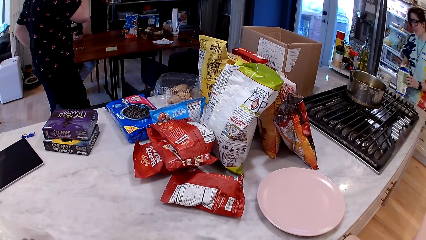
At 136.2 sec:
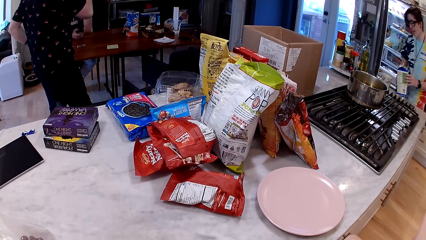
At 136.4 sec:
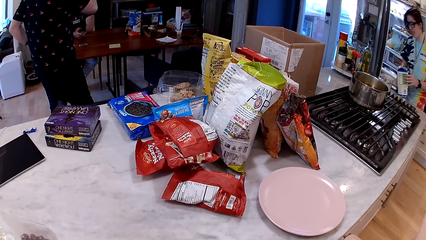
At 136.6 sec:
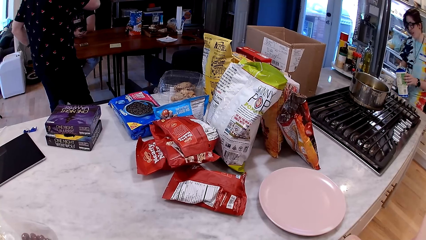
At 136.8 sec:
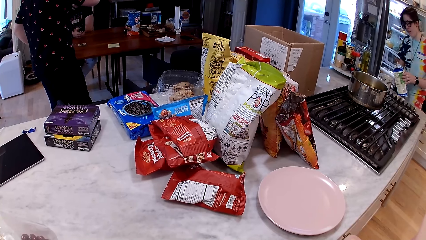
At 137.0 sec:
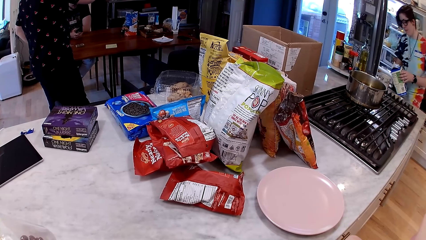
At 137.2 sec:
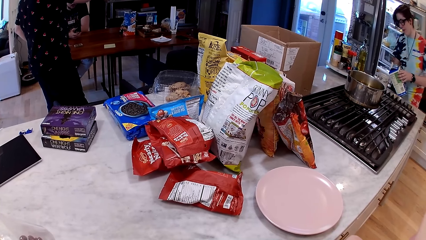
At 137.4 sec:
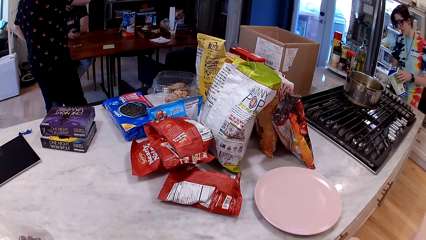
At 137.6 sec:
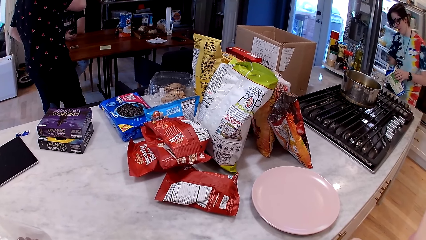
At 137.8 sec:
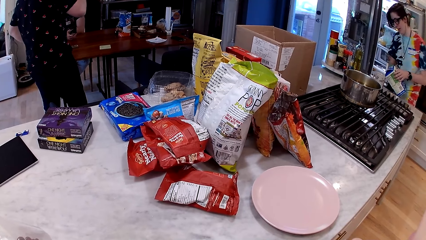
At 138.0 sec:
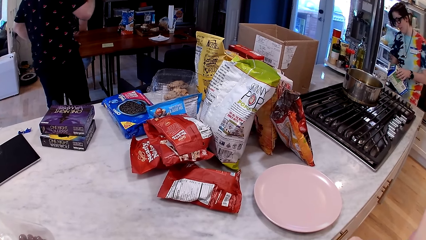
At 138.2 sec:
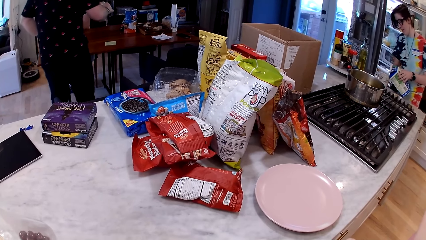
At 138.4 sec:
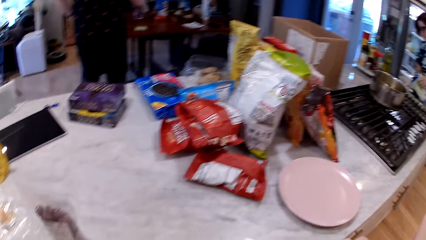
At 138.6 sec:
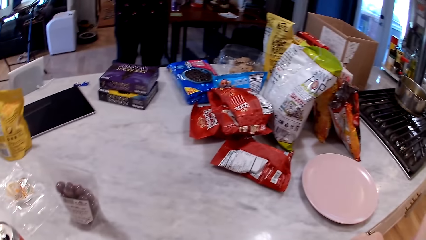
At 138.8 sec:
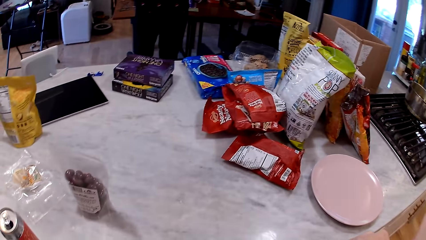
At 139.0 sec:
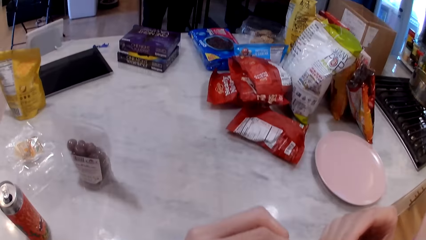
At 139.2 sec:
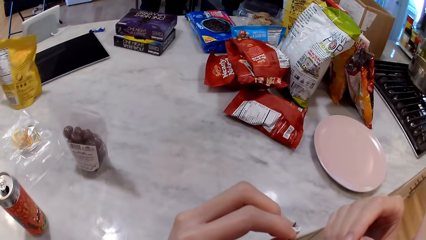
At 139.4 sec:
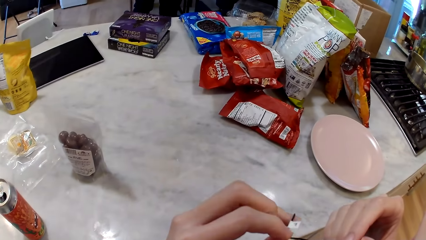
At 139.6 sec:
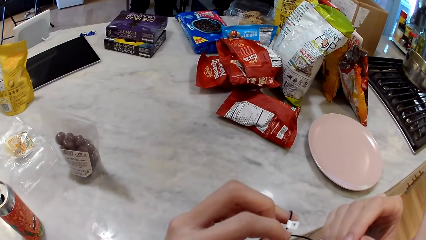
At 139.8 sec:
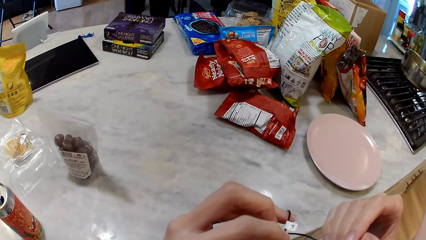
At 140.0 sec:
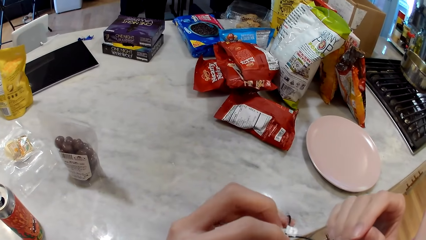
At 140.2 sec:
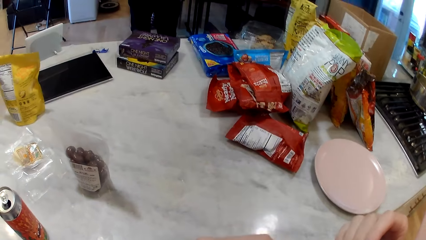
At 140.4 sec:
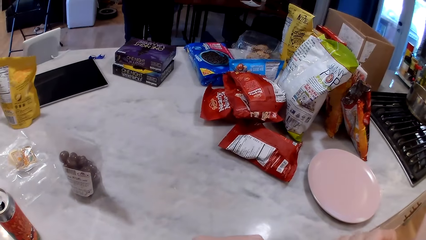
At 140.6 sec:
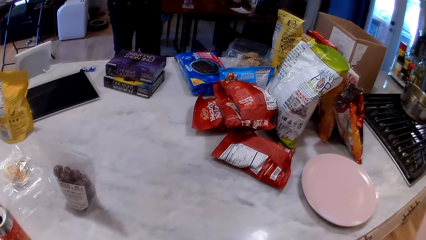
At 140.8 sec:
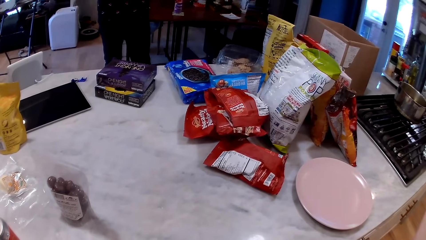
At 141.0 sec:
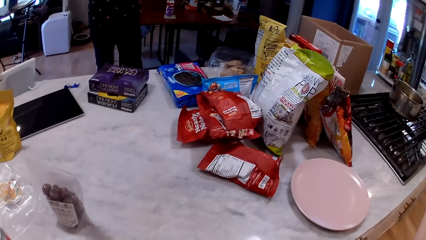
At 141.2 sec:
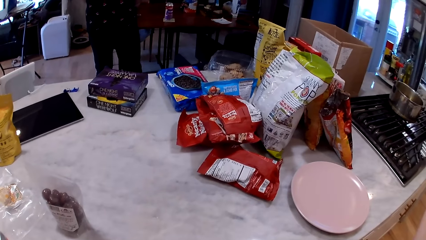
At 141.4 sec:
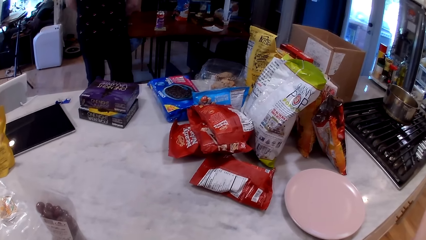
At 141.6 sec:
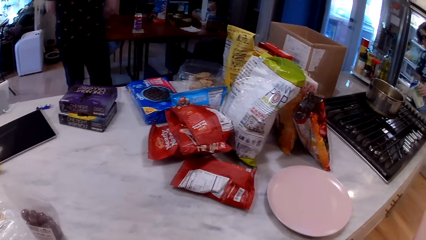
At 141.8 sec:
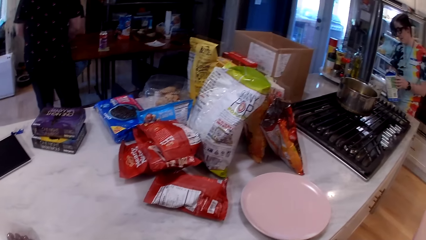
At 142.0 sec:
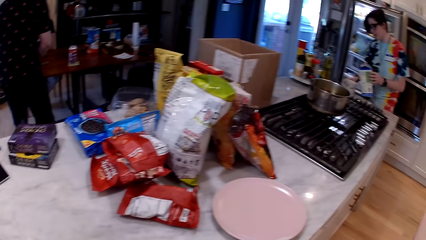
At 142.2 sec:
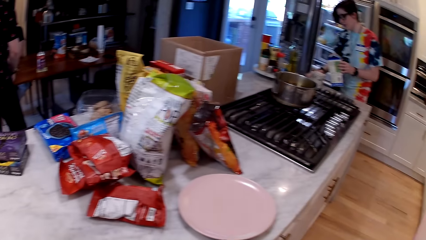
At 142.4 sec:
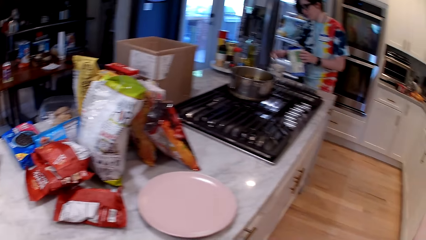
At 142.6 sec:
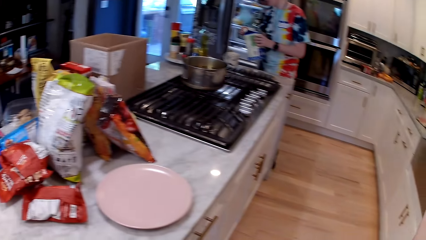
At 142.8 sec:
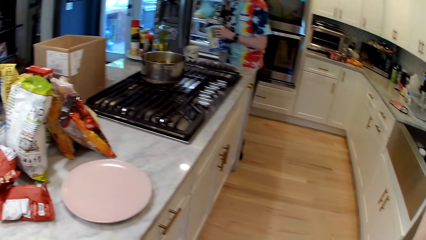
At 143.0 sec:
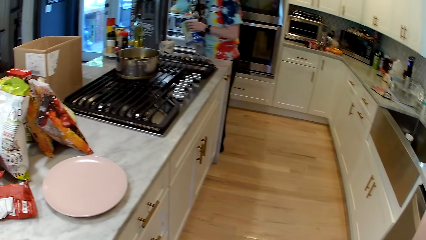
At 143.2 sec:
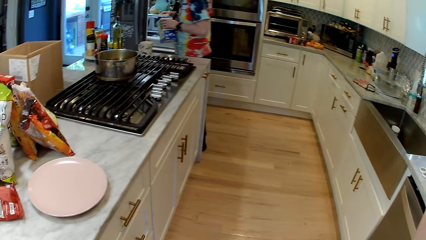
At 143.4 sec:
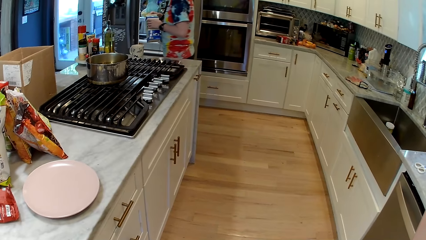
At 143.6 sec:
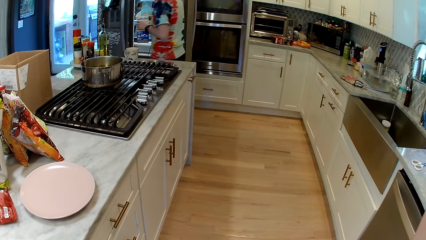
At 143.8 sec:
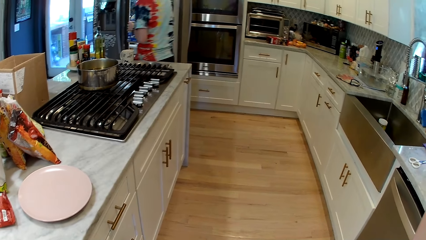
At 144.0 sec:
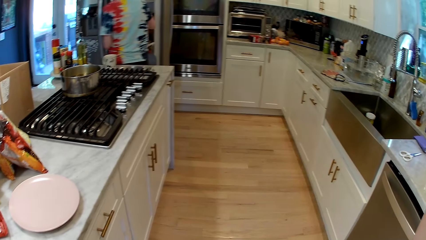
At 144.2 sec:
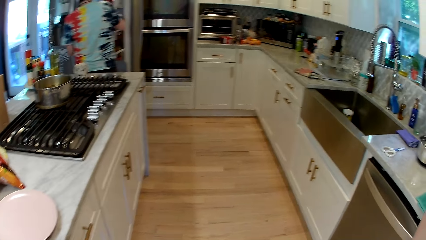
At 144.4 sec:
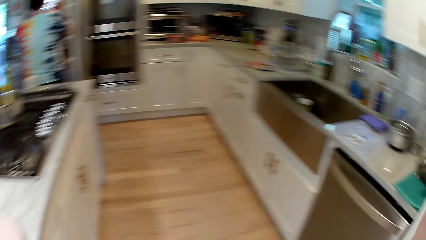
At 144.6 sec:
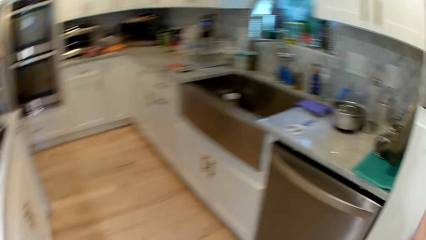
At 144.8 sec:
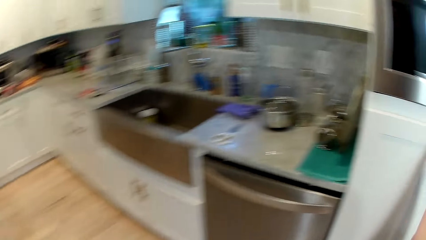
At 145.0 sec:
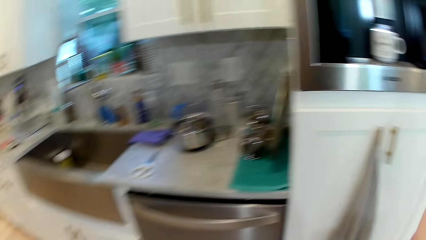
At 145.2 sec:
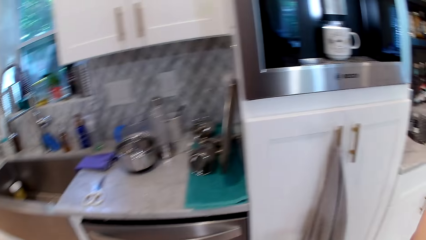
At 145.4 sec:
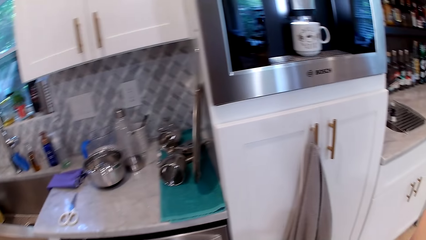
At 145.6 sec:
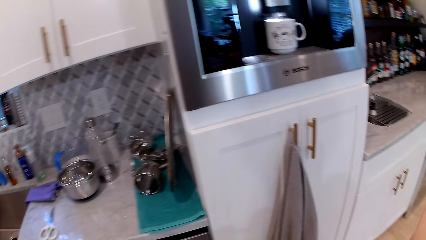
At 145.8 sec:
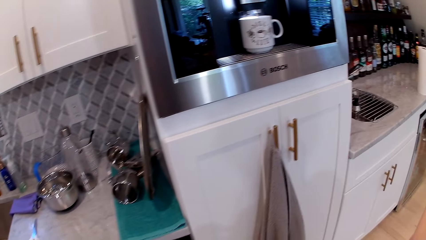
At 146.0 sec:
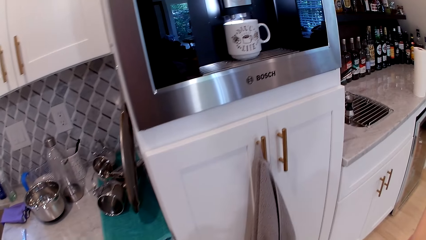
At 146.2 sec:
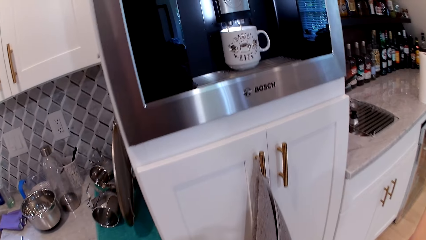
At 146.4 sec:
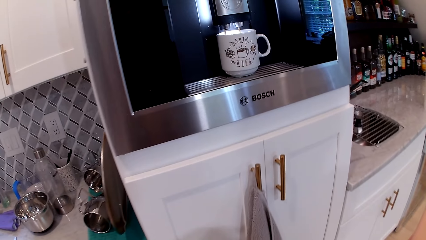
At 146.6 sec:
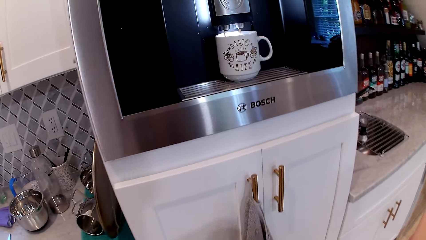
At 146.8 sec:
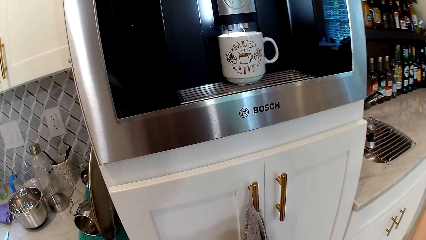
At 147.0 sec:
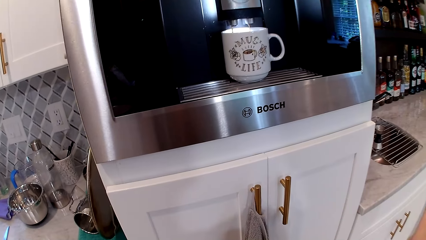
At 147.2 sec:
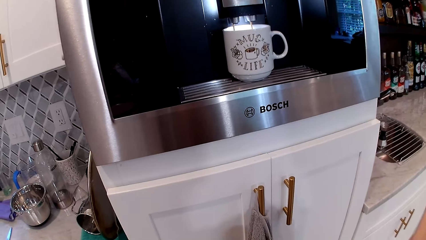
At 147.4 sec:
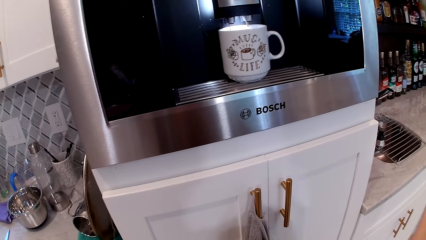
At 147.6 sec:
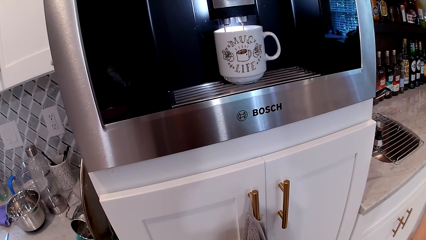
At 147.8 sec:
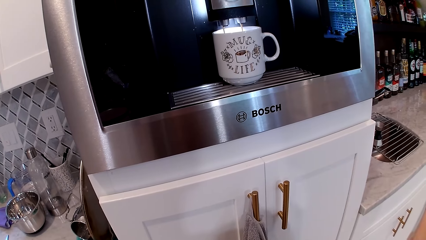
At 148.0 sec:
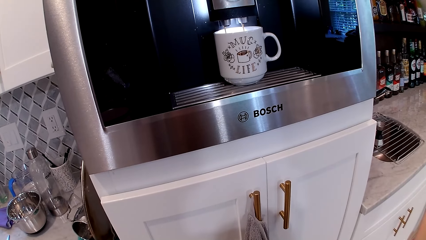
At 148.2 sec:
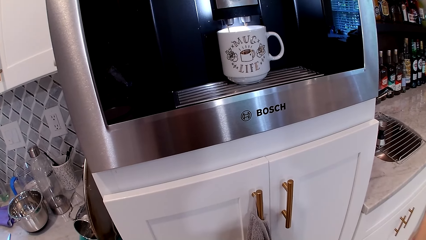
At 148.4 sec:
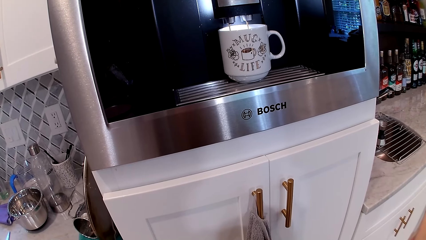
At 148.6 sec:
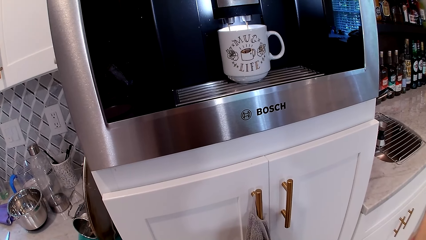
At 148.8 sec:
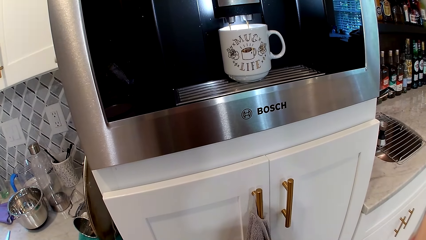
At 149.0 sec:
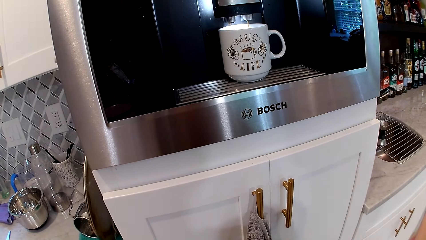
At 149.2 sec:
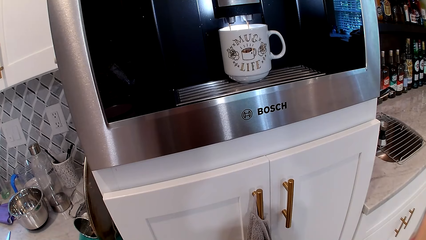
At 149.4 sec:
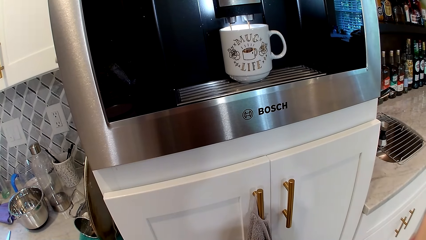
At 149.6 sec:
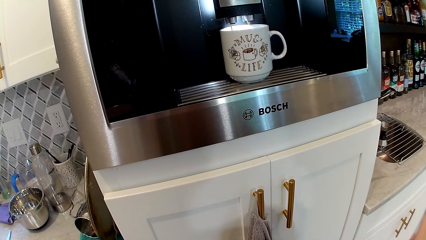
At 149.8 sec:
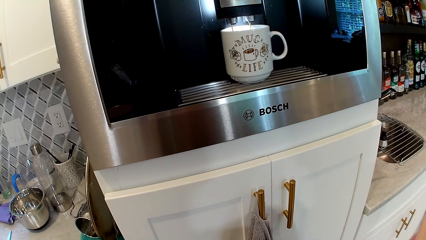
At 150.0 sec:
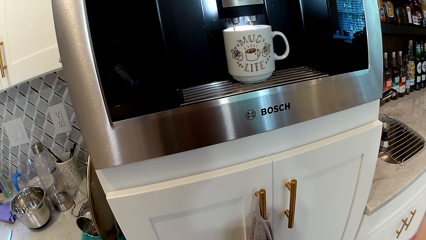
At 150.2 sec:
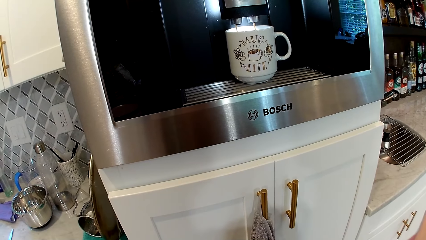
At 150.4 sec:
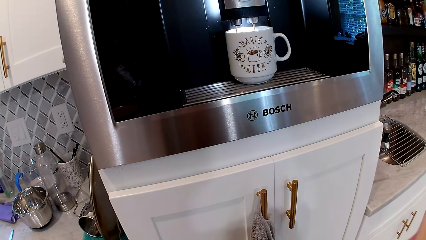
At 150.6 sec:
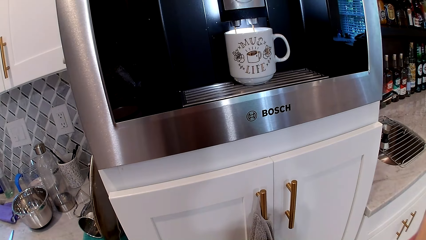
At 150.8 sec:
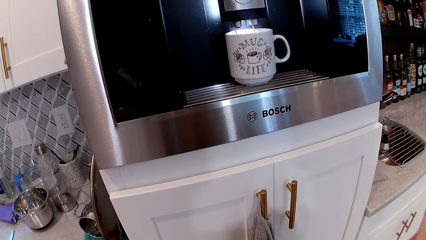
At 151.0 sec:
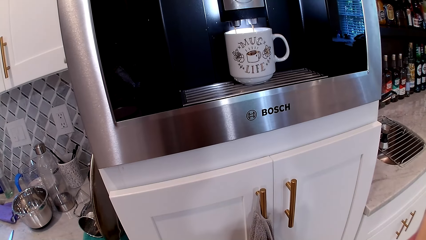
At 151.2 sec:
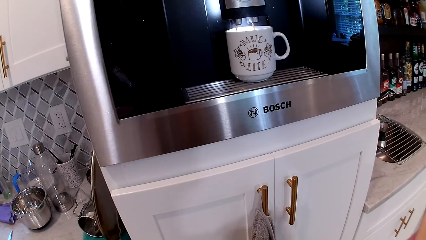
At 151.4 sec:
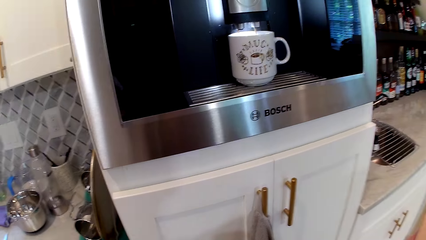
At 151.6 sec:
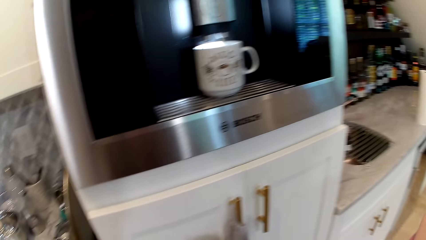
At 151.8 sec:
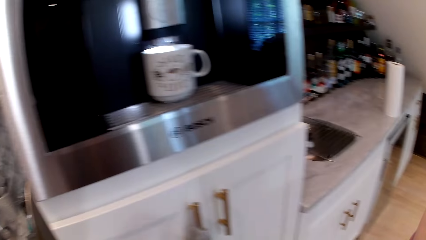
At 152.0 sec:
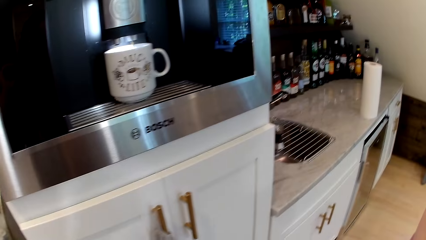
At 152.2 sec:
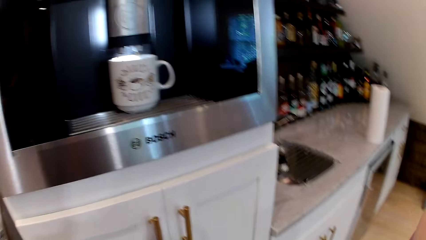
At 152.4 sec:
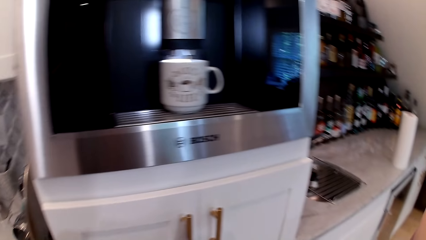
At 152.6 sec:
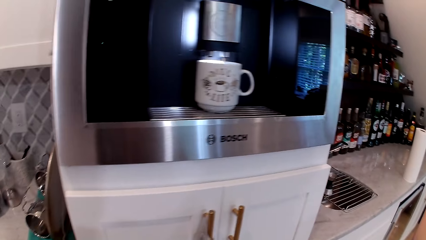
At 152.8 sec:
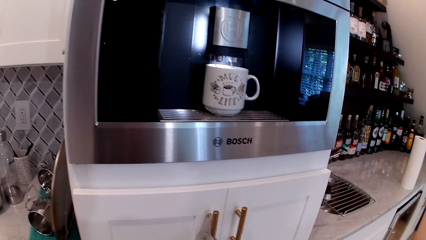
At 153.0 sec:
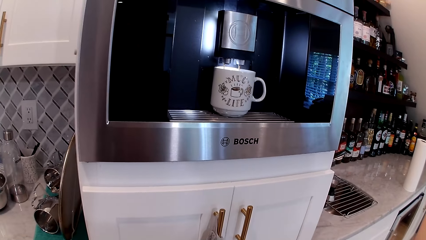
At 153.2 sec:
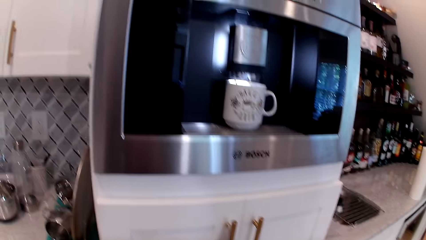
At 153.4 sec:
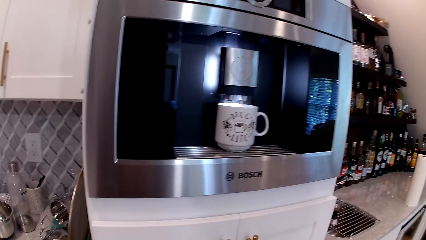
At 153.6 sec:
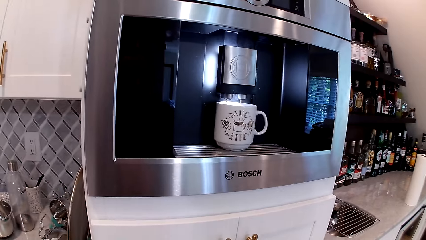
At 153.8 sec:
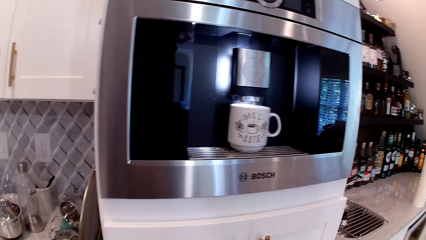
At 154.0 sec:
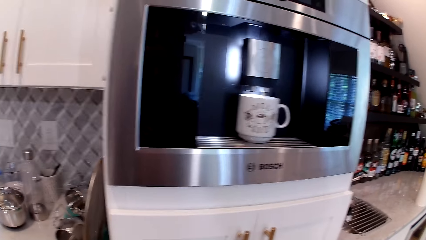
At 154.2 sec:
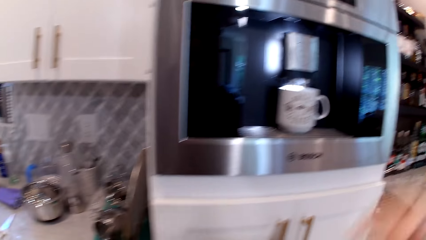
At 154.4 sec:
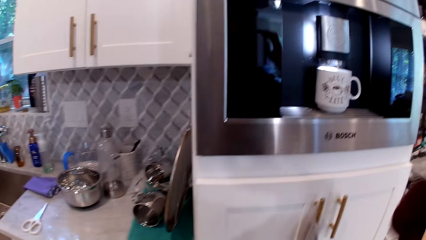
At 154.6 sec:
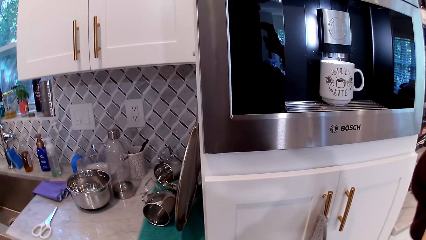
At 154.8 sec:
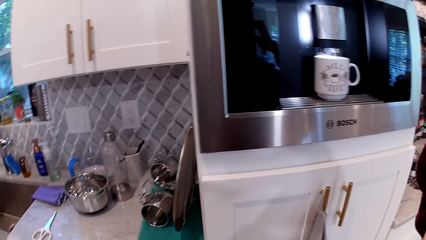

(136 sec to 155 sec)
The woman pours milk into the cup with the carton of milk in both hands. The man places the can on the table with his right hand. The camera wearer holds a cable with her left hand. The woman closes the carton of milk with the cap with her right hand. The camera wearer turns to the coffee maker. She moves closer to the coffee maker. She stares at the coffee maker.
